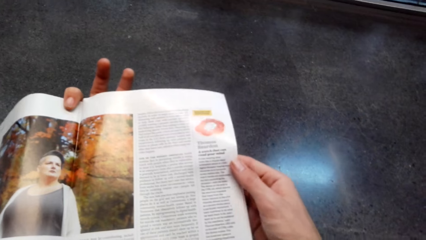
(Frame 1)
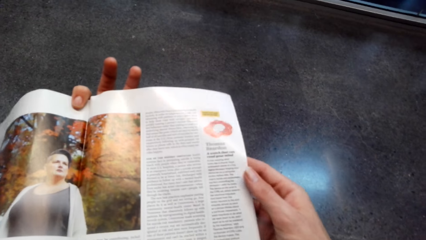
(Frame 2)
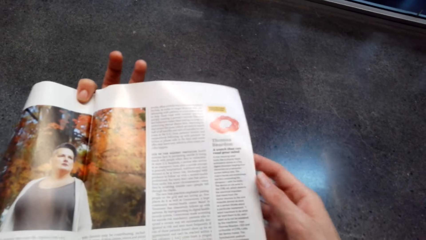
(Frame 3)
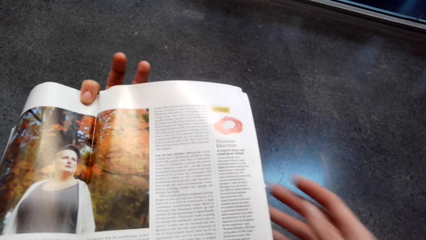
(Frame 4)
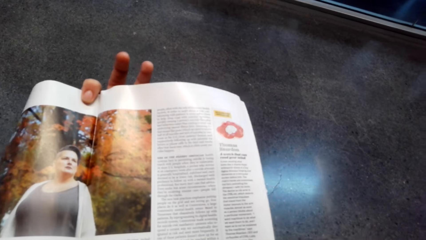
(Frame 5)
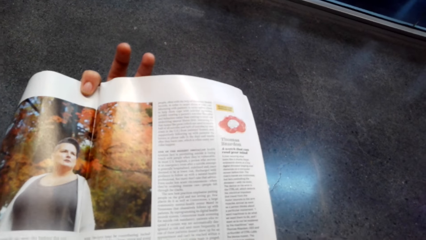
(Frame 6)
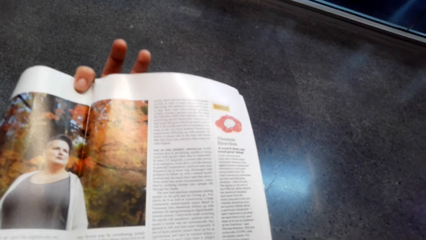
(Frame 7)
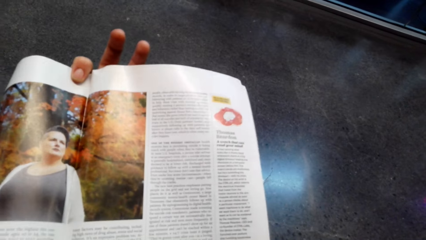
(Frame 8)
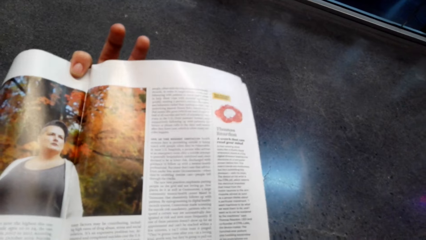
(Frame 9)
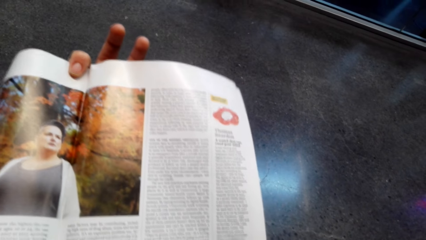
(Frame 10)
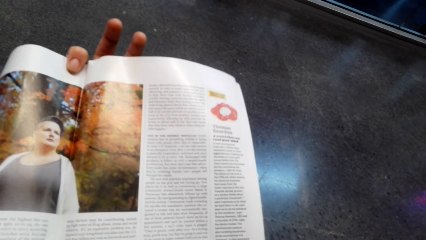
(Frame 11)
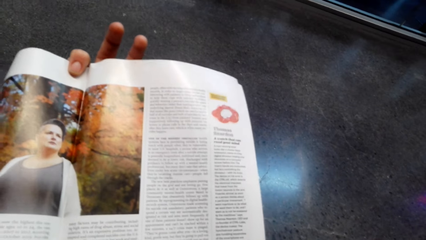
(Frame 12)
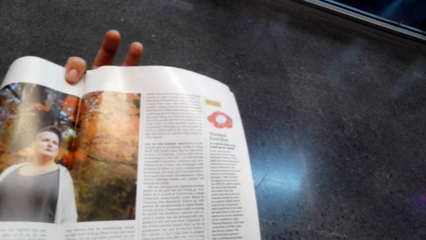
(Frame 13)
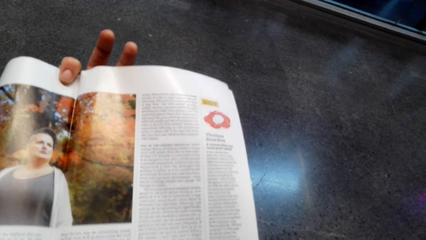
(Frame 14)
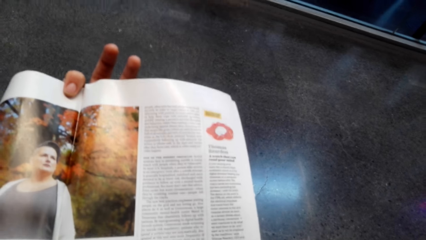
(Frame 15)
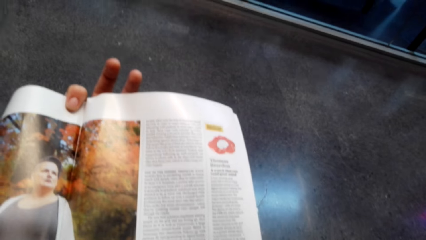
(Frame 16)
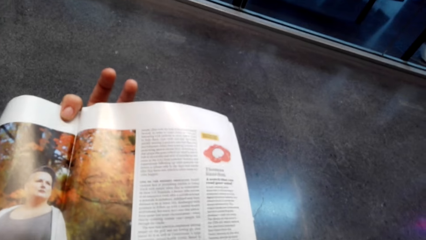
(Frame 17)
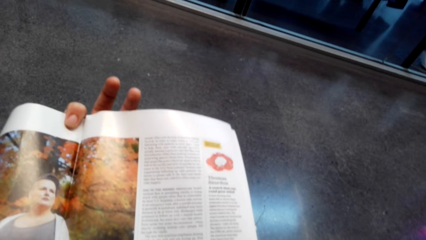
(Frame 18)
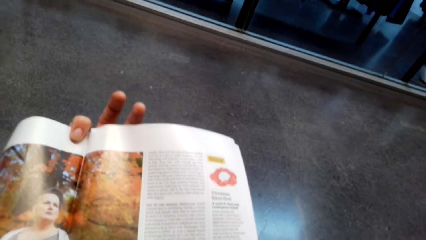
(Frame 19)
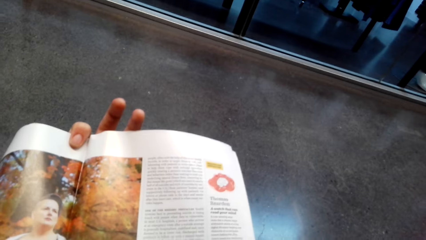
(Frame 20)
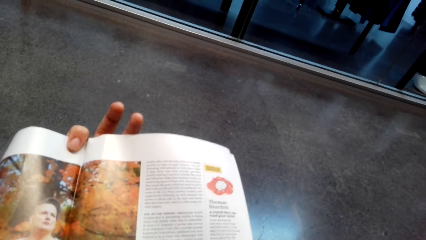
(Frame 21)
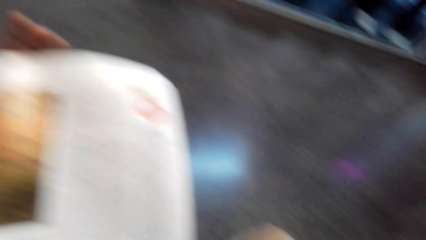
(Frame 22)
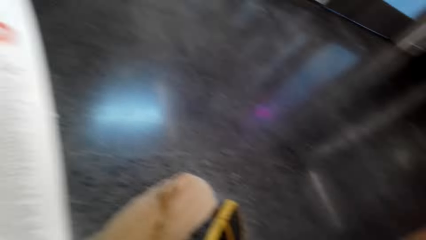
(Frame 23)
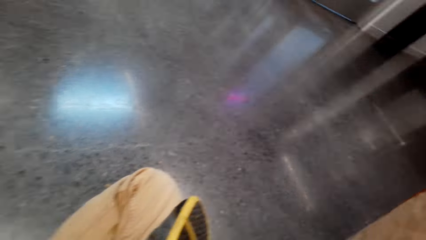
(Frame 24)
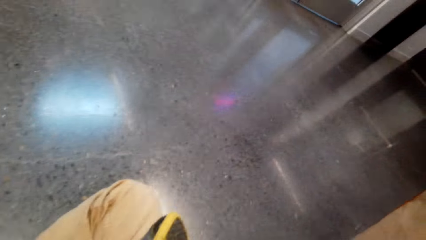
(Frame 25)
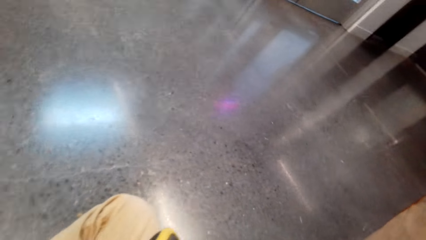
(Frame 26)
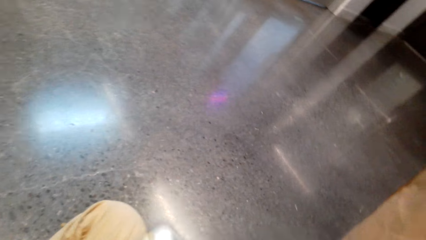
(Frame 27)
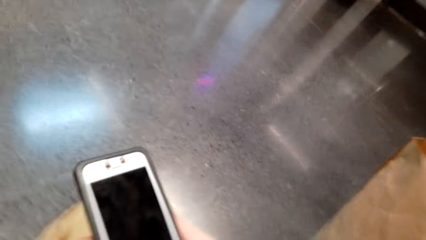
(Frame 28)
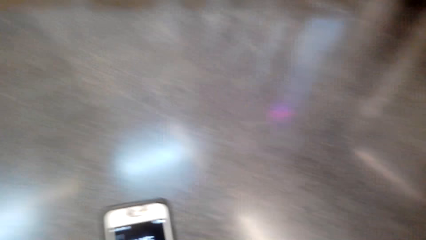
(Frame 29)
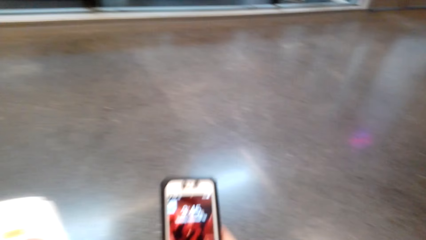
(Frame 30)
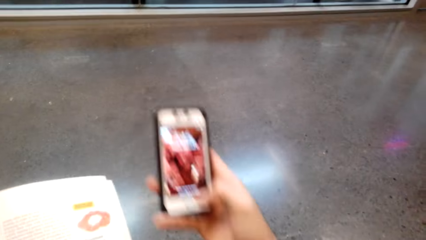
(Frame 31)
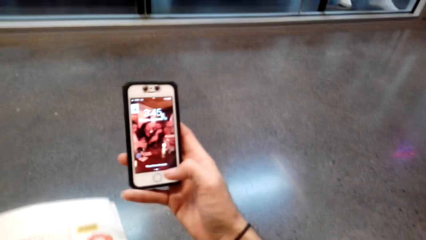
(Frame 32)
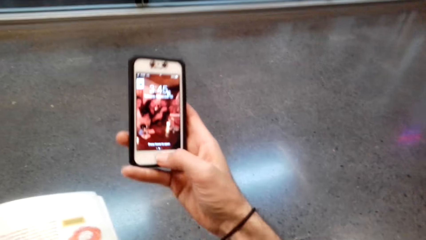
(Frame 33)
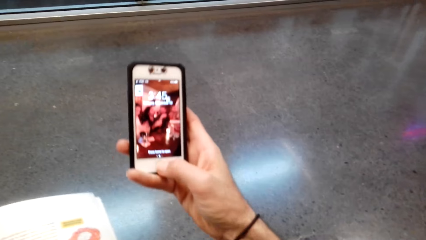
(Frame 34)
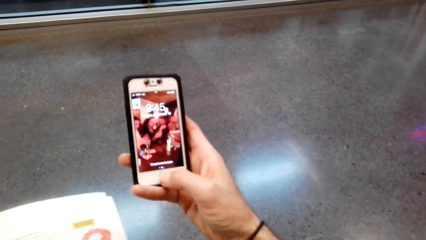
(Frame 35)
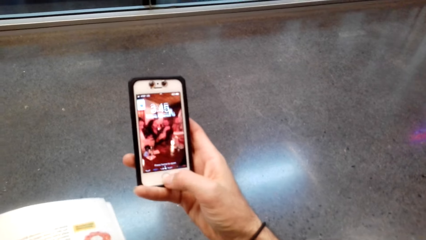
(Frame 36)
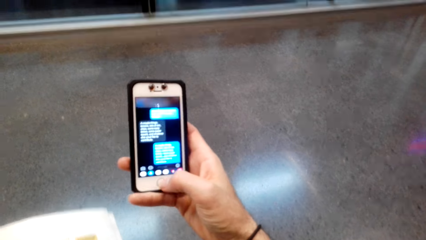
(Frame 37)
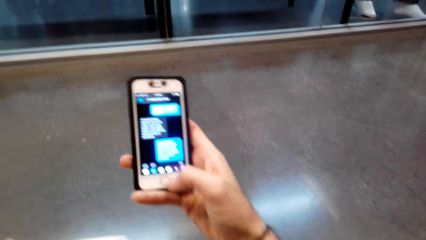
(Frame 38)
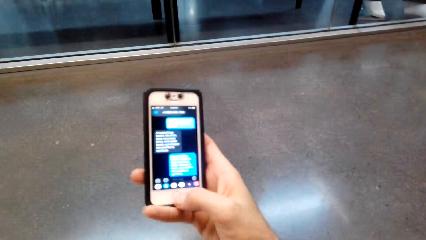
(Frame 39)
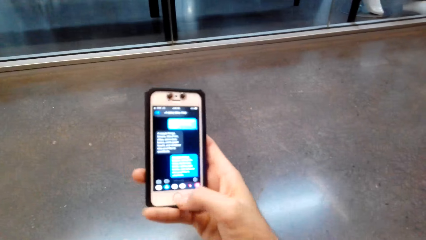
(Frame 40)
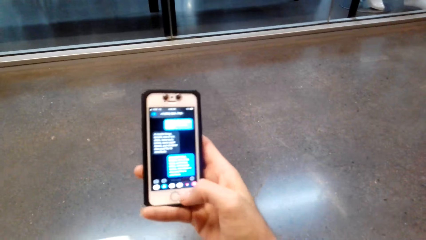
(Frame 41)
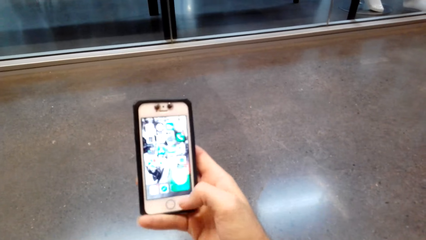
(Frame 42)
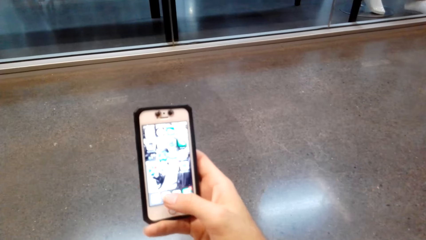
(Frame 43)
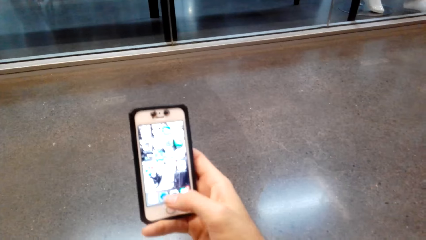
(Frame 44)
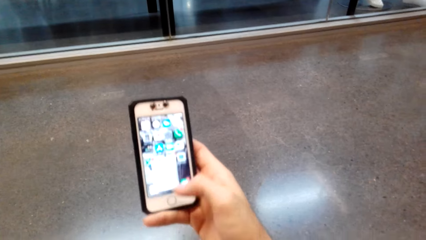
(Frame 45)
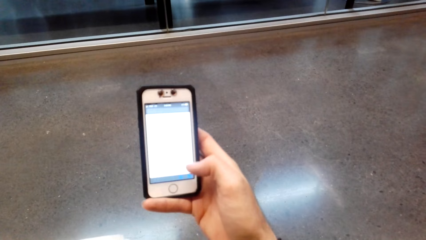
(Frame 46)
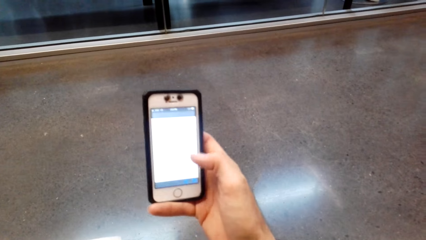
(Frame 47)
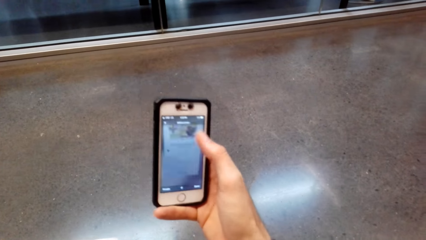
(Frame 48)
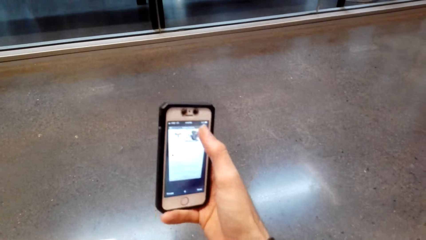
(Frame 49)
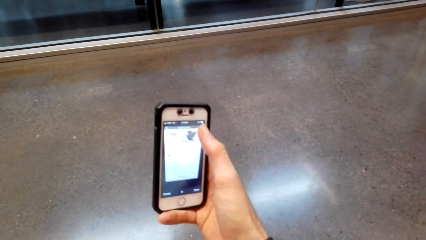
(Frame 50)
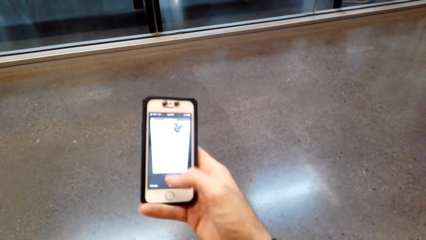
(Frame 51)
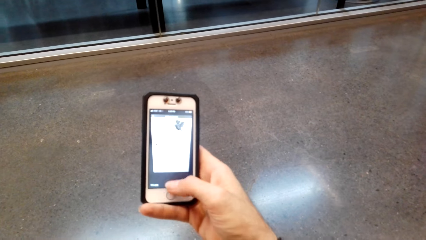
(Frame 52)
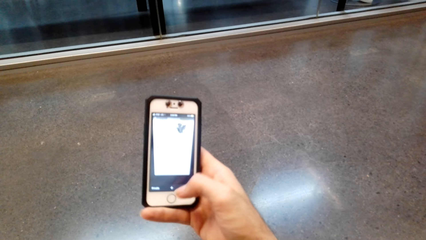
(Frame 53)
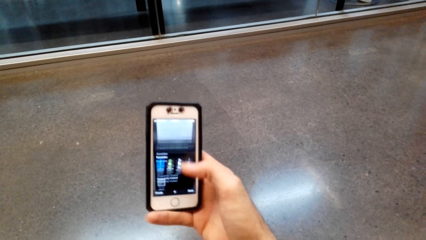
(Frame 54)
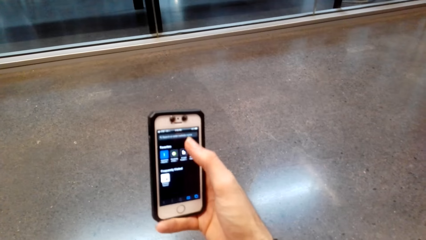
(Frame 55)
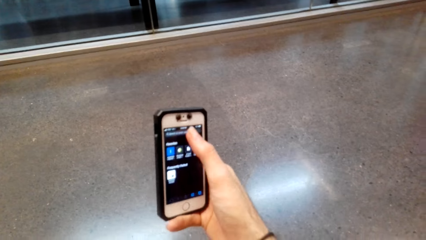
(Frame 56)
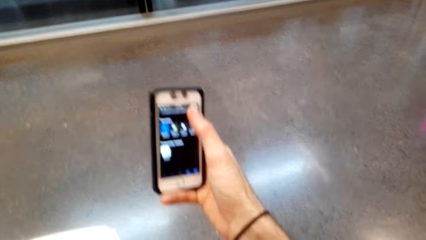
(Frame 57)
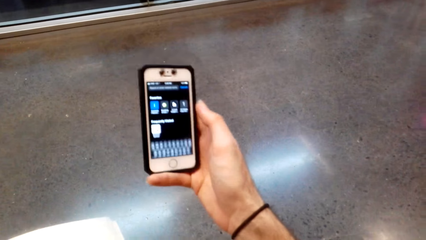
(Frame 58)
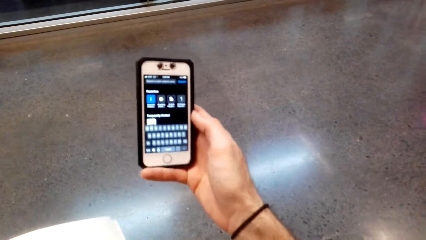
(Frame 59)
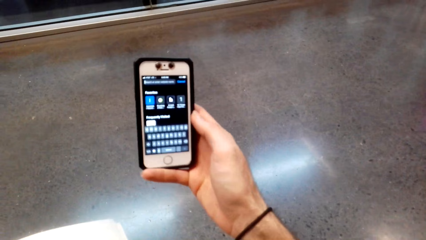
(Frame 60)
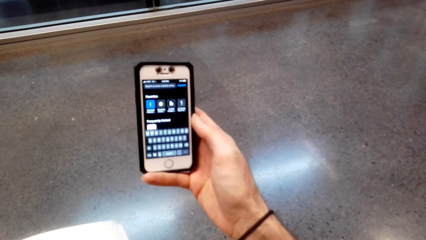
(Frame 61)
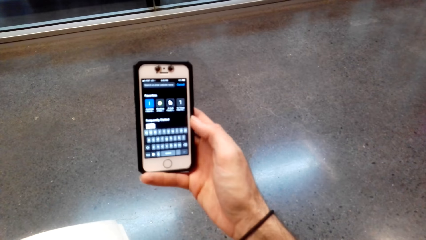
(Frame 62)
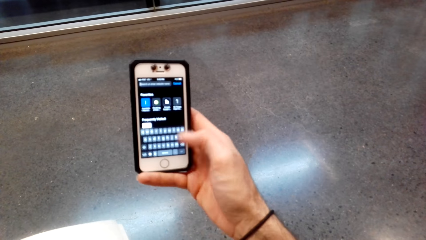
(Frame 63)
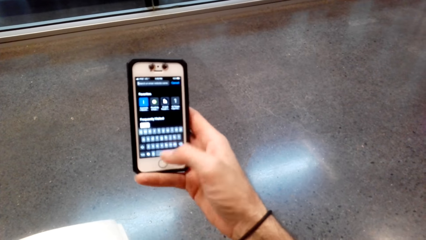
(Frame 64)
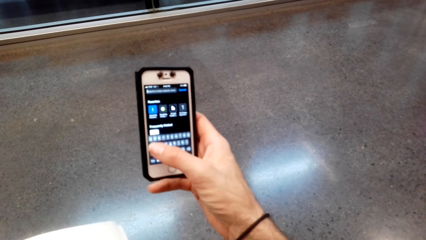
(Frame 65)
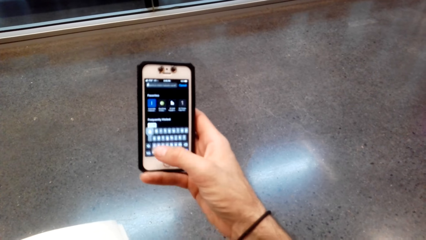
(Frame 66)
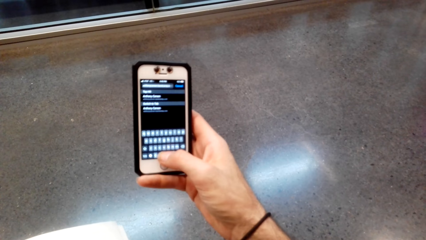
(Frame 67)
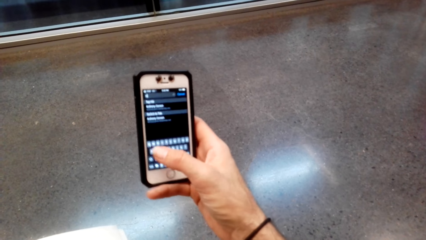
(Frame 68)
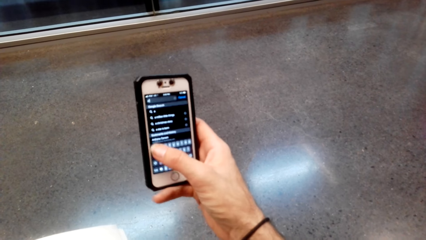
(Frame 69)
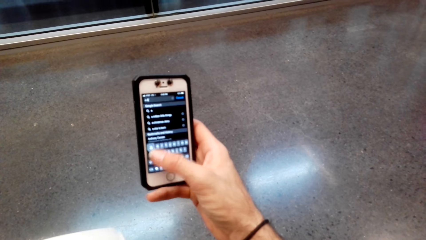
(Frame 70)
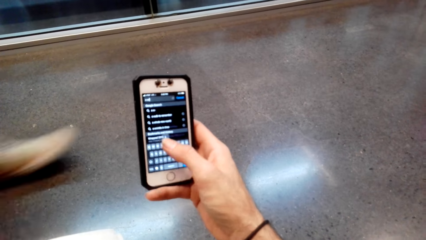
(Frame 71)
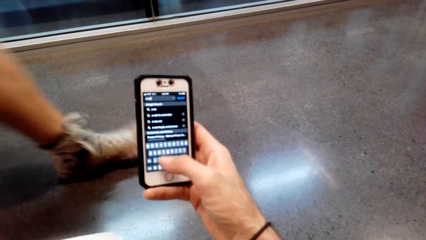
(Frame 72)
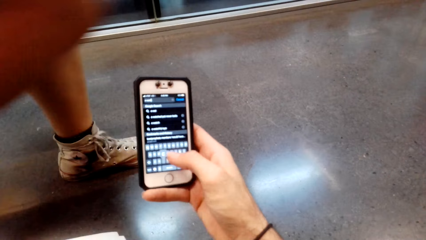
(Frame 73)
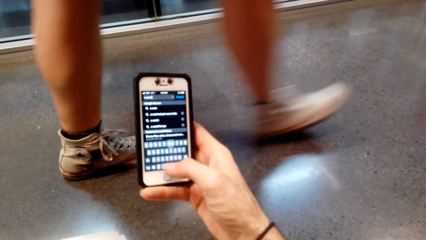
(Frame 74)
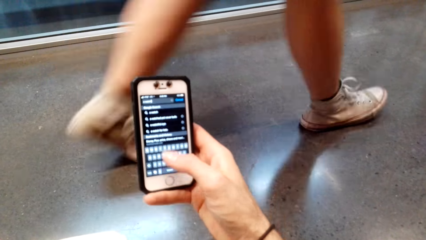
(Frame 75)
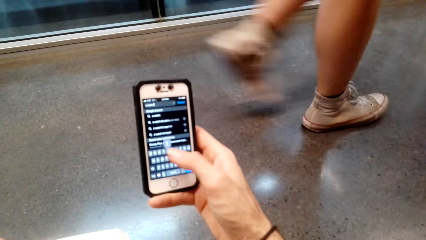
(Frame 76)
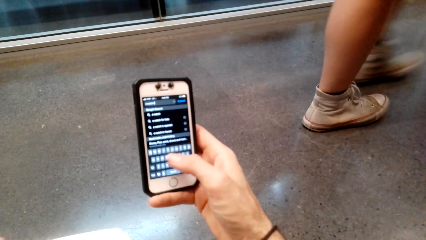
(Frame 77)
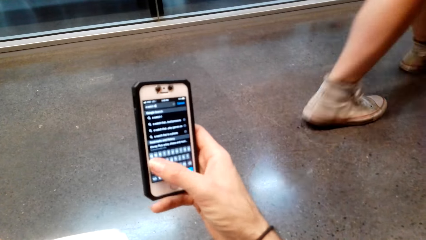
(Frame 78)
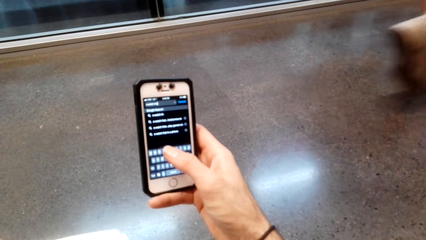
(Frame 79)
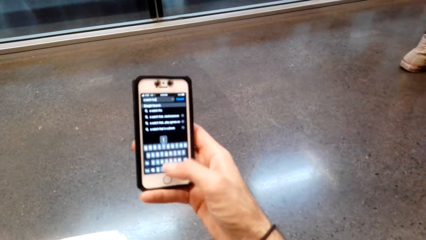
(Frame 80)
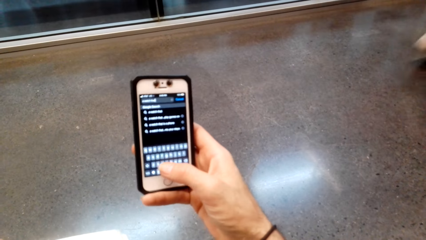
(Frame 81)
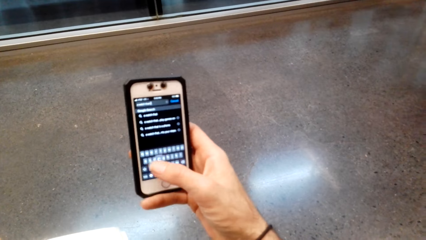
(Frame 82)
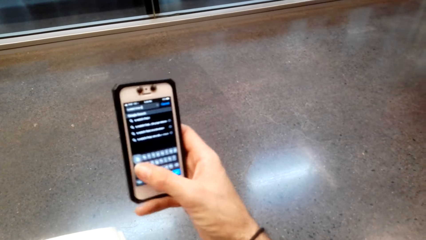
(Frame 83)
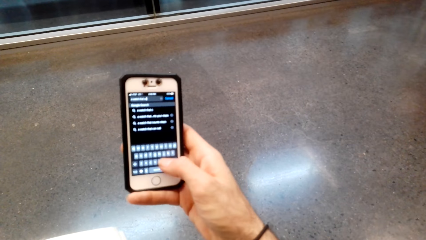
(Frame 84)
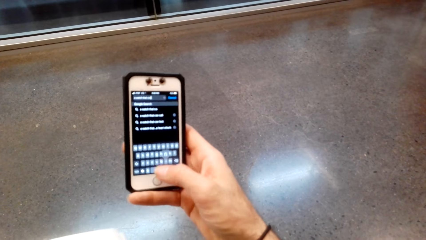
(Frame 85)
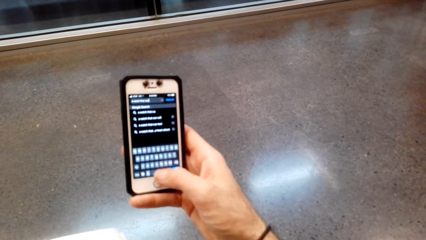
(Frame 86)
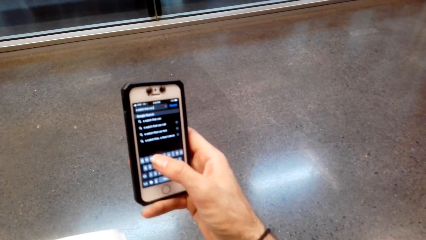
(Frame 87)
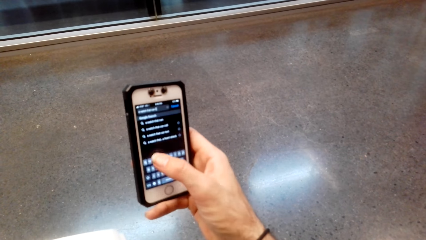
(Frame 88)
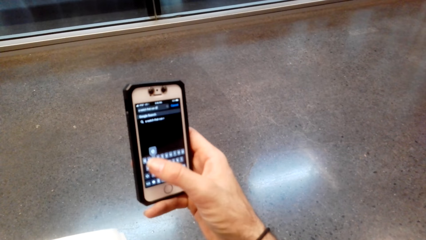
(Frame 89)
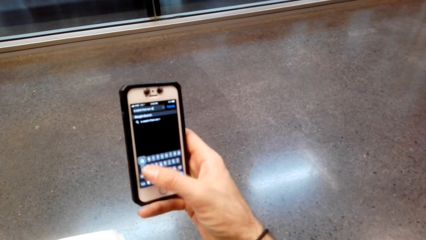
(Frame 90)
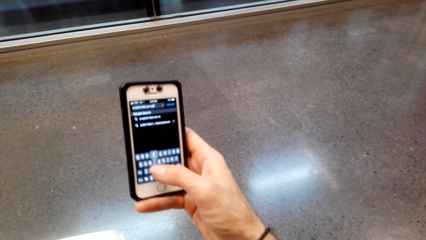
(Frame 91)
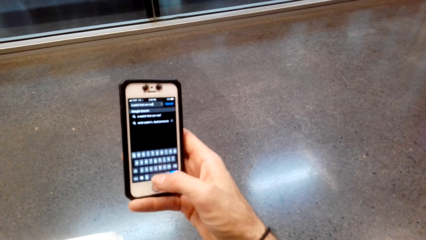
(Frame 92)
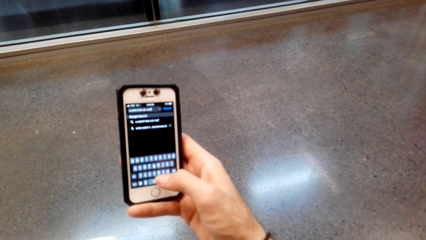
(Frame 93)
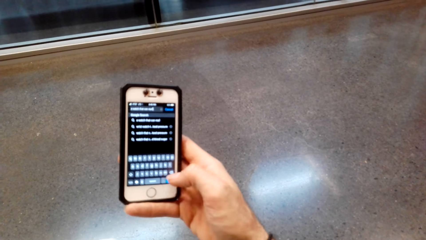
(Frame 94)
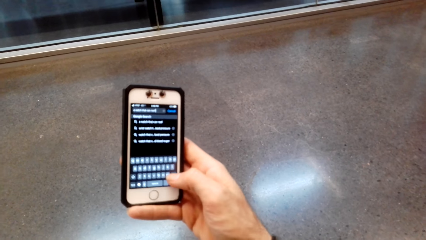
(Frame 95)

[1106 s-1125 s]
The camera wearer reads the book. They hold a phone. They pick up the phone. They press the phone. A person passes past the camera wearer. The camera wearer types on the phone.
